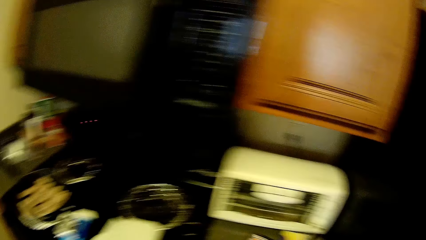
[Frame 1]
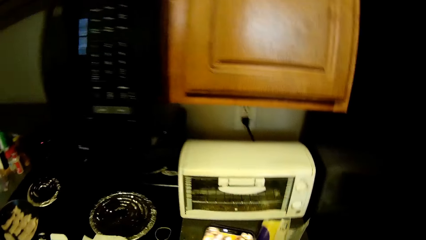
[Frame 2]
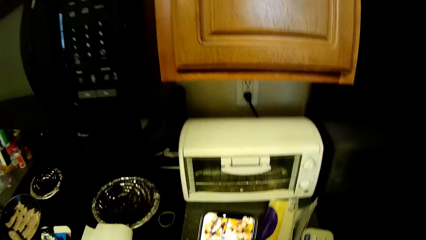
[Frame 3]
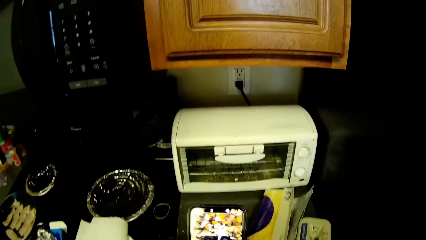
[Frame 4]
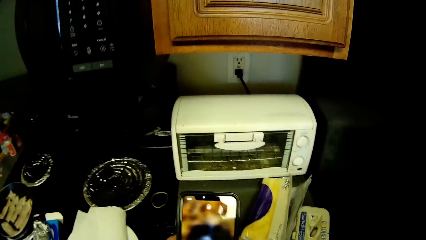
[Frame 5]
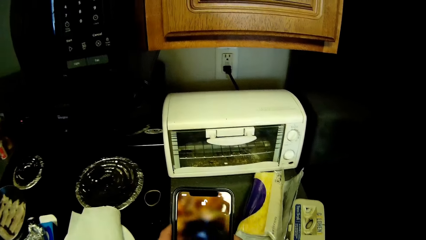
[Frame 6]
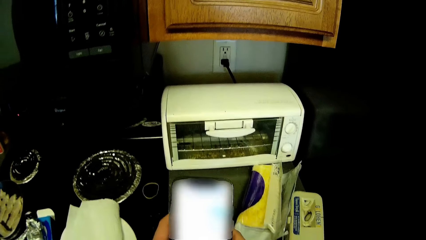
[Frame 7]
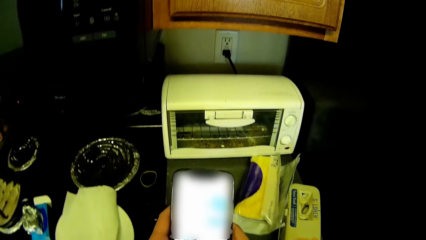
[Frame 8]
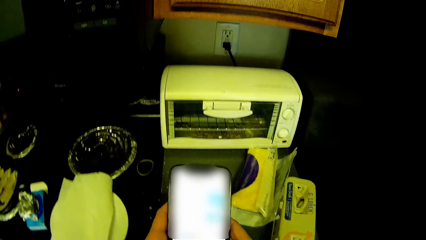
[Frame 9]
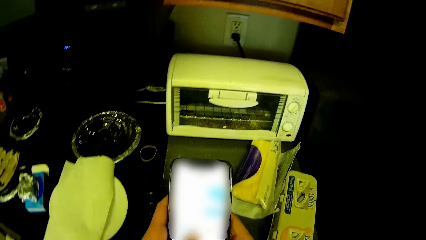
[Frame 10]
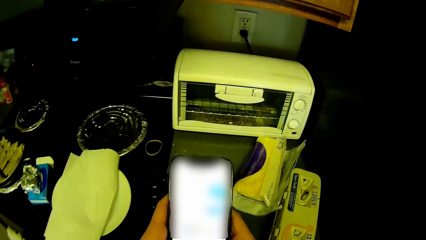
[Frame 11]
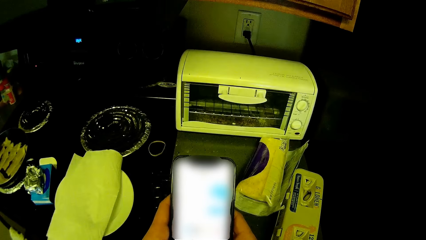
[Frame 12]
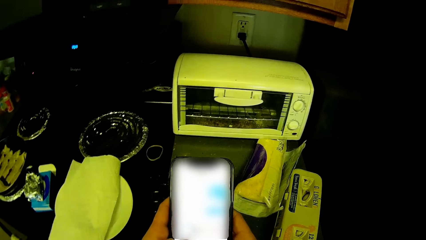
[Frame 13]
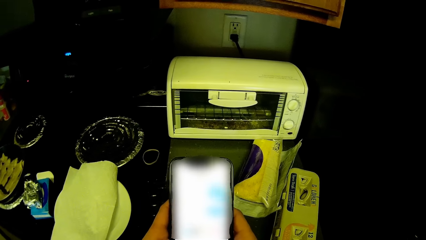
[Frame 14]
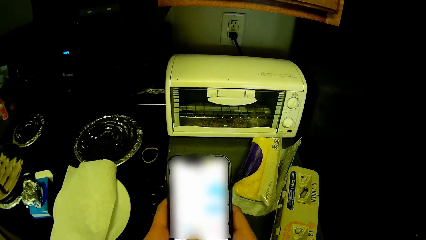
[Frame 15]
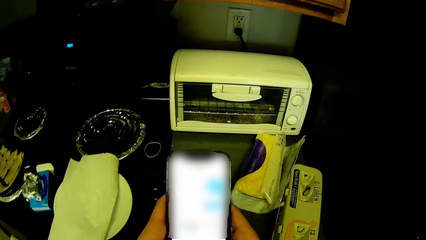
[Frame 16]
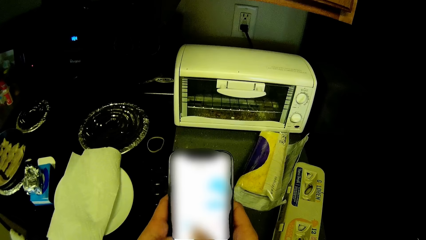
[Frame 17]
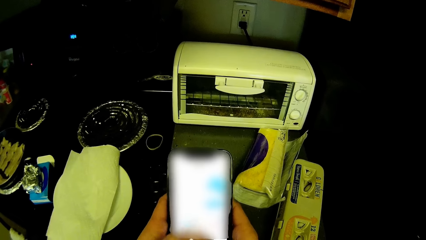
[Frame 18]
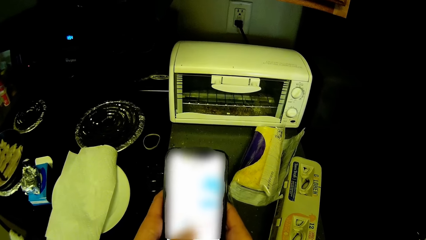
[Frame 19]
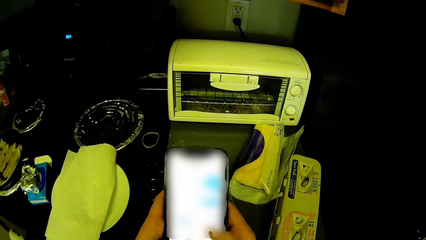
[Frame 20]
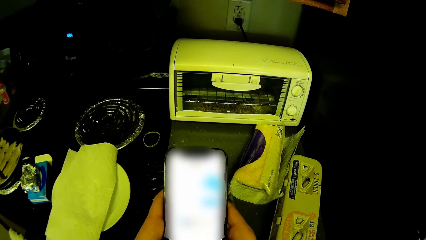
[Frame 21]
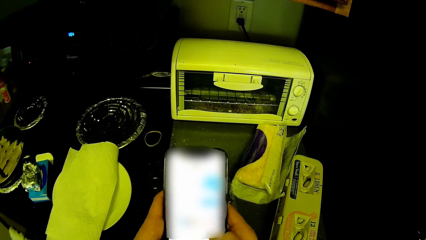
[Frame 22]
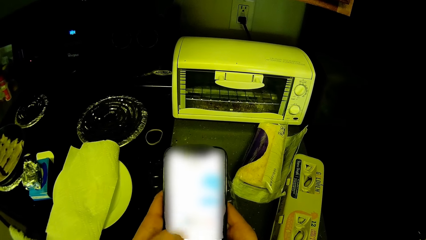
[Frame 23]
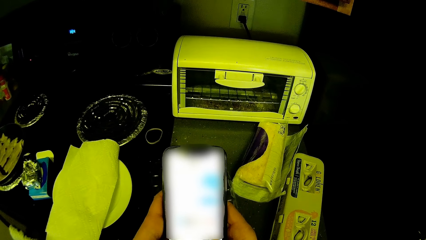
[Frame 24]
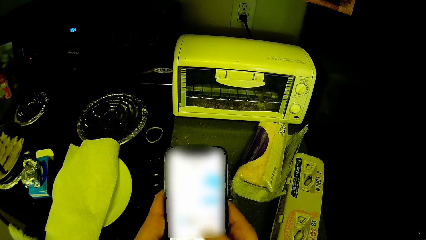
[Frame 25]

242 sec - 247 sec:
The camera wearer holds the mobile phone with both hands and uses the phone.

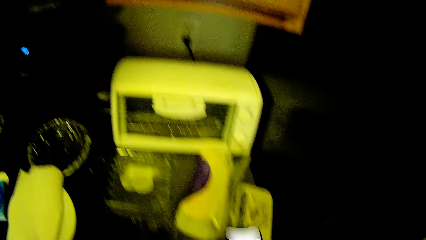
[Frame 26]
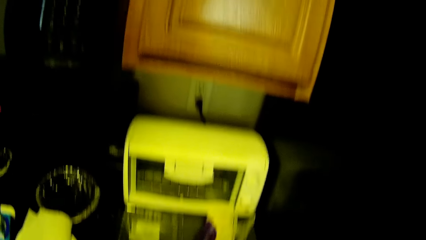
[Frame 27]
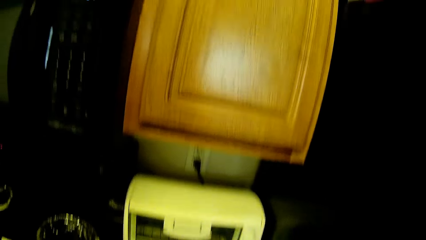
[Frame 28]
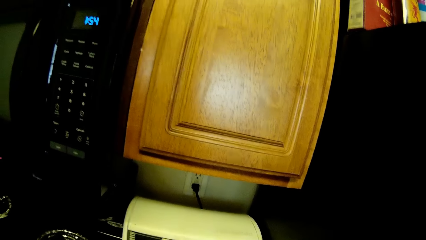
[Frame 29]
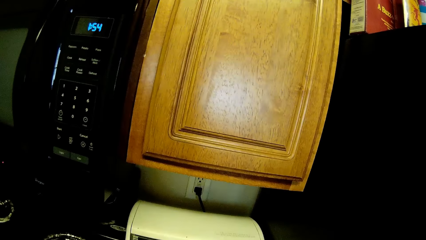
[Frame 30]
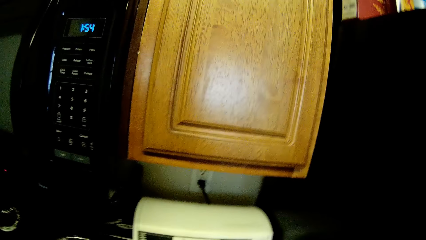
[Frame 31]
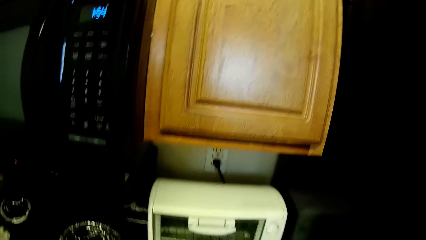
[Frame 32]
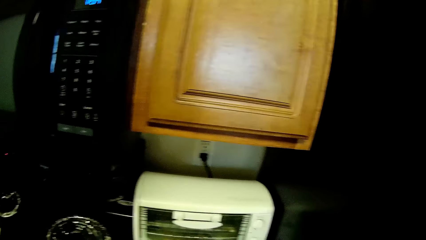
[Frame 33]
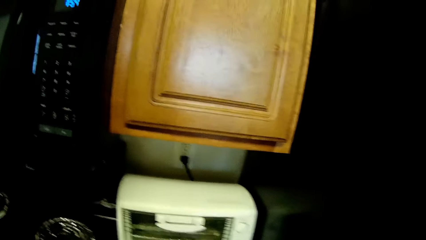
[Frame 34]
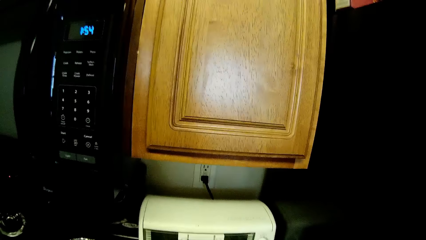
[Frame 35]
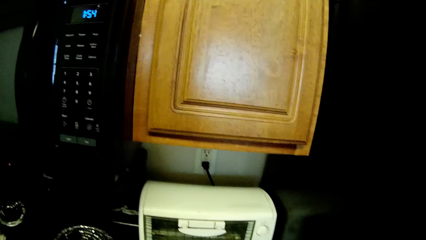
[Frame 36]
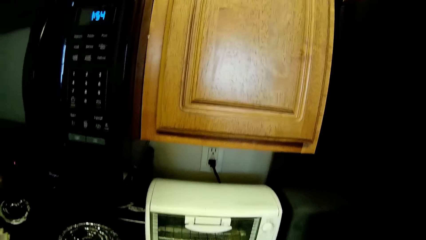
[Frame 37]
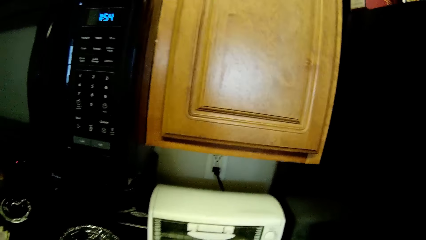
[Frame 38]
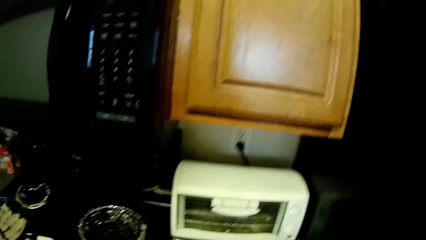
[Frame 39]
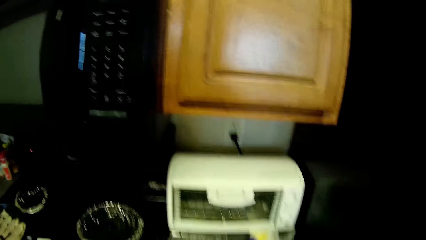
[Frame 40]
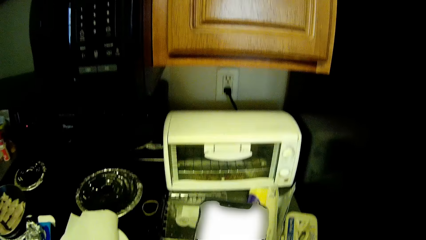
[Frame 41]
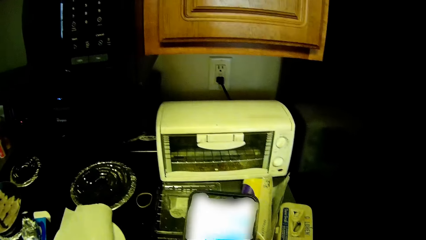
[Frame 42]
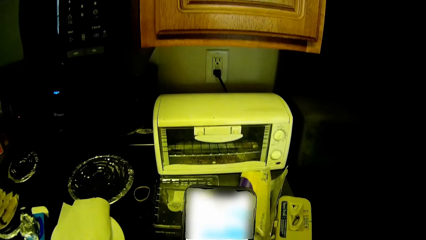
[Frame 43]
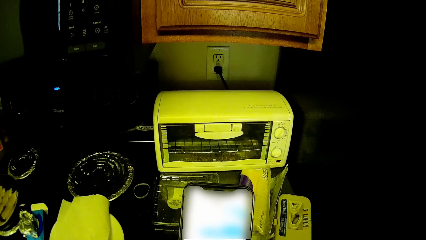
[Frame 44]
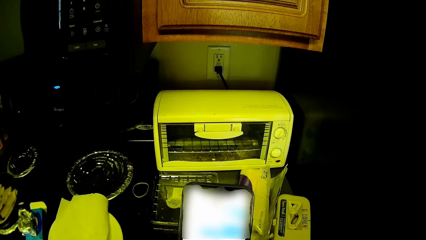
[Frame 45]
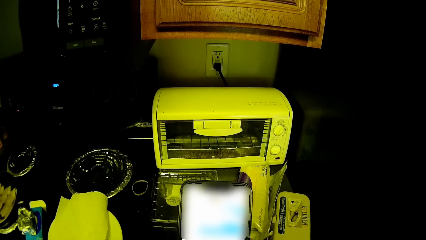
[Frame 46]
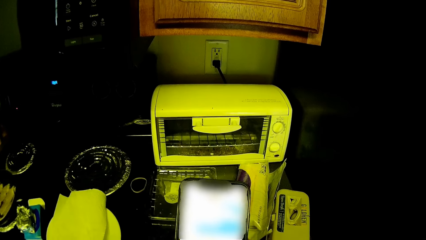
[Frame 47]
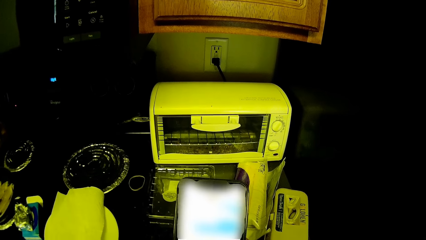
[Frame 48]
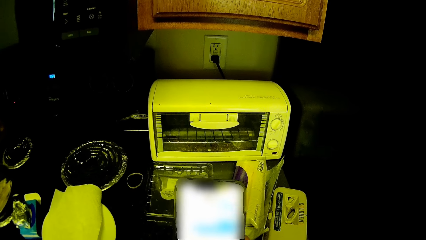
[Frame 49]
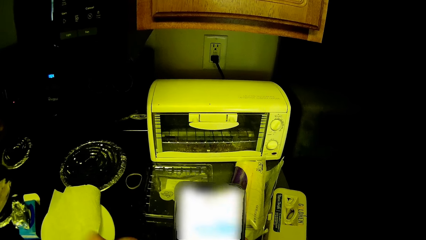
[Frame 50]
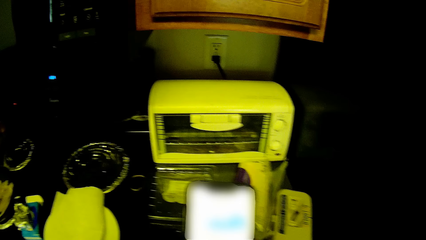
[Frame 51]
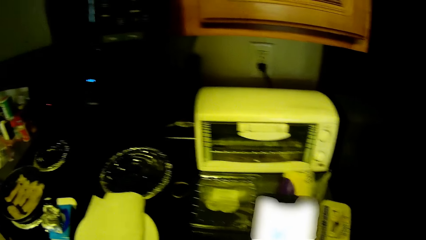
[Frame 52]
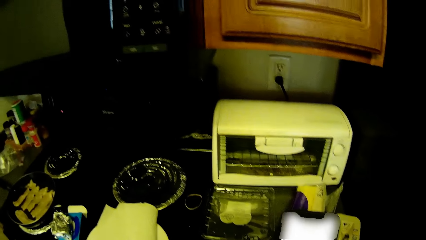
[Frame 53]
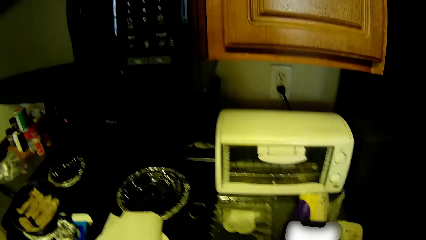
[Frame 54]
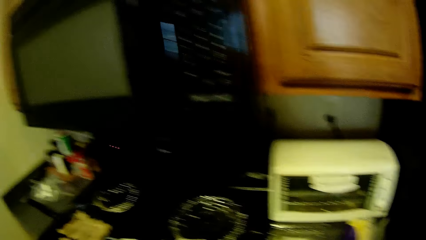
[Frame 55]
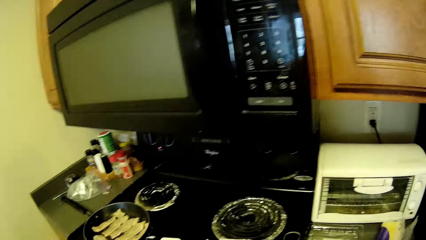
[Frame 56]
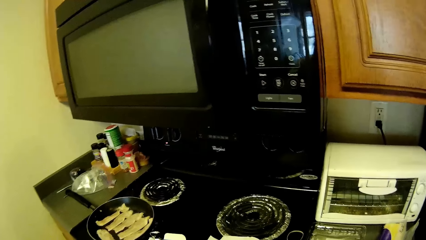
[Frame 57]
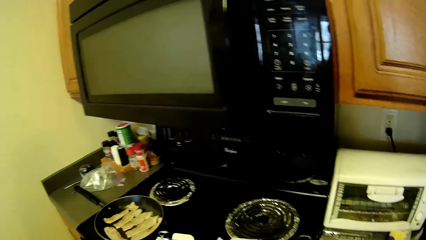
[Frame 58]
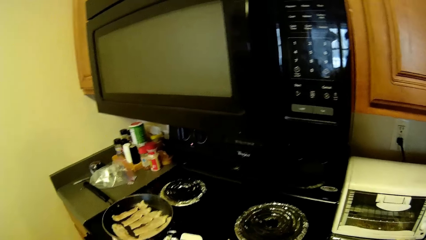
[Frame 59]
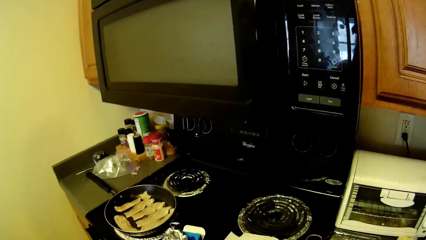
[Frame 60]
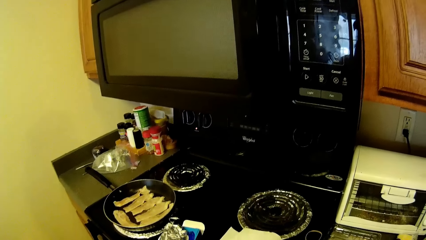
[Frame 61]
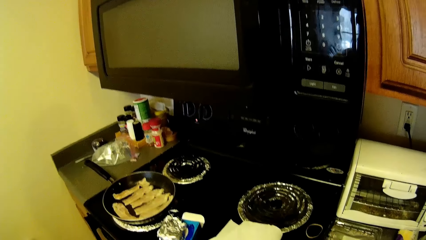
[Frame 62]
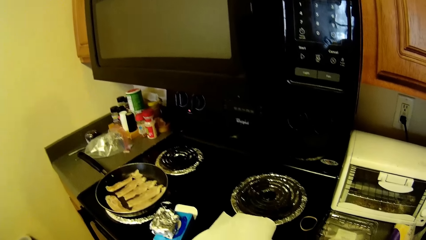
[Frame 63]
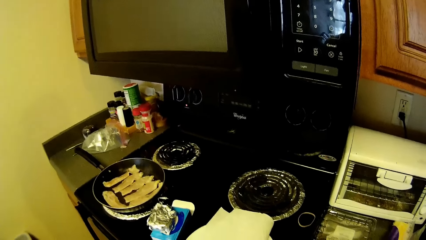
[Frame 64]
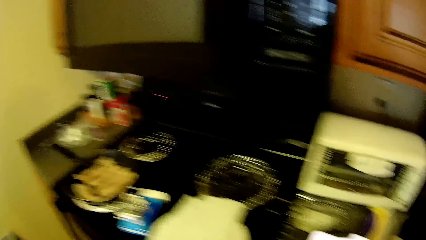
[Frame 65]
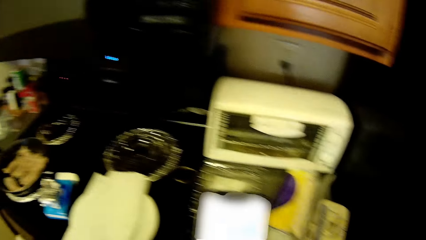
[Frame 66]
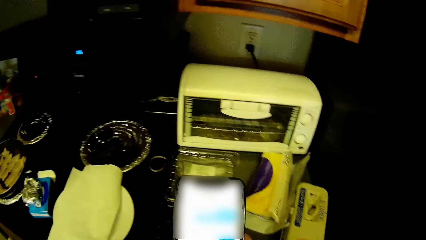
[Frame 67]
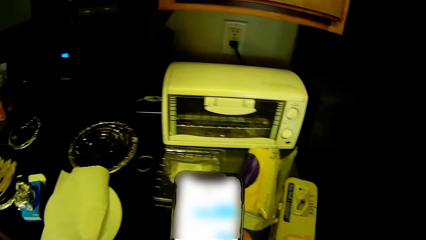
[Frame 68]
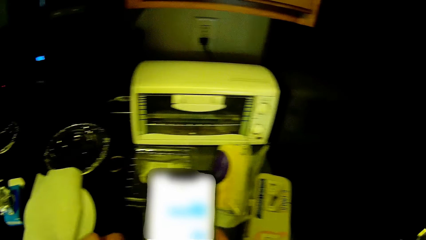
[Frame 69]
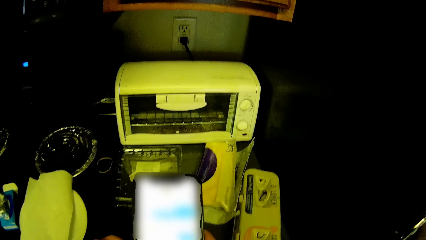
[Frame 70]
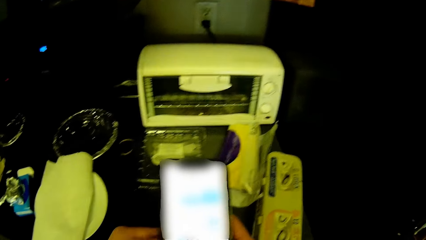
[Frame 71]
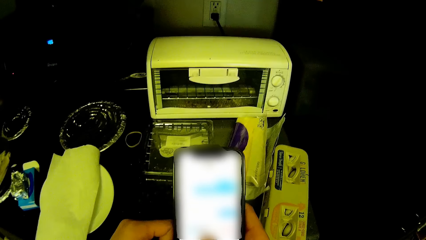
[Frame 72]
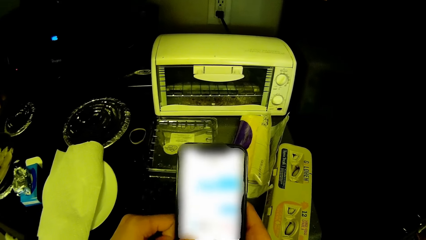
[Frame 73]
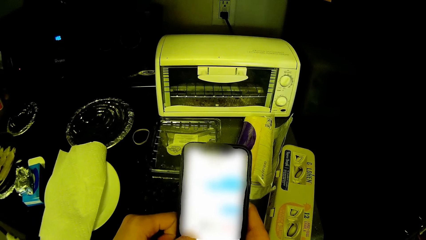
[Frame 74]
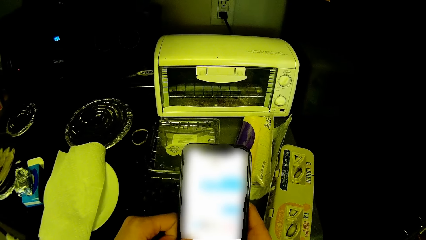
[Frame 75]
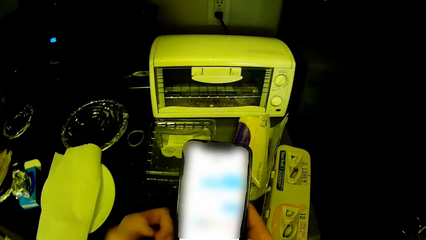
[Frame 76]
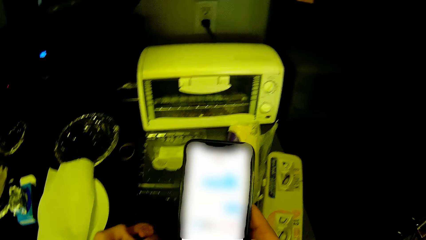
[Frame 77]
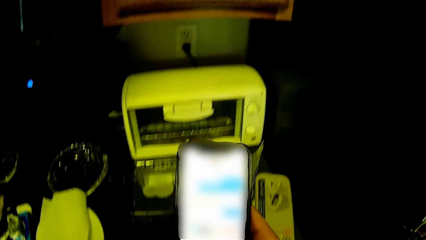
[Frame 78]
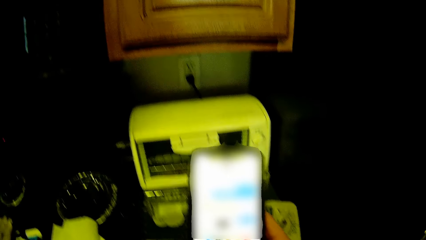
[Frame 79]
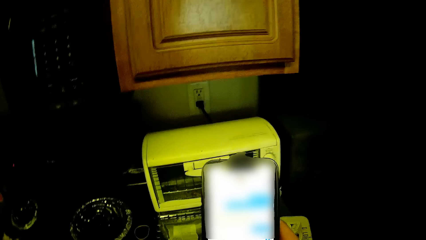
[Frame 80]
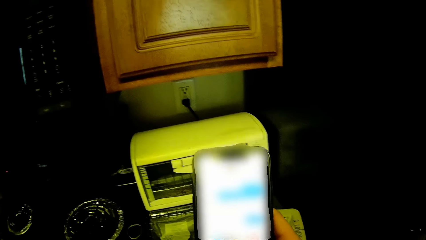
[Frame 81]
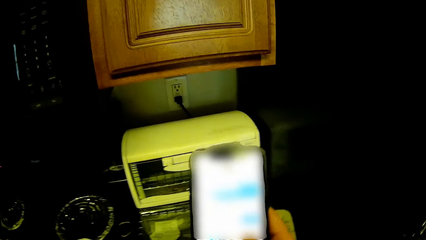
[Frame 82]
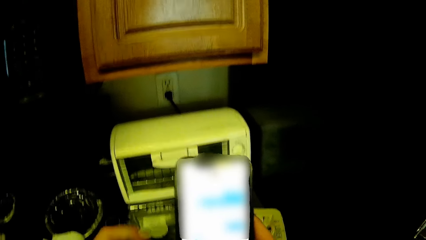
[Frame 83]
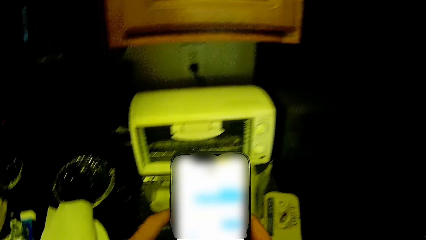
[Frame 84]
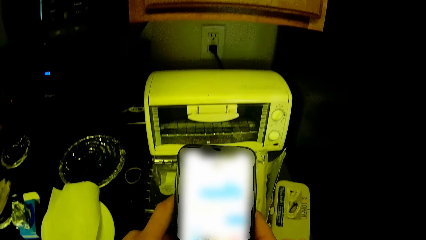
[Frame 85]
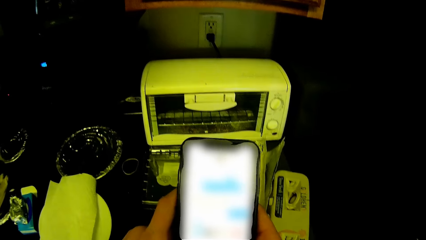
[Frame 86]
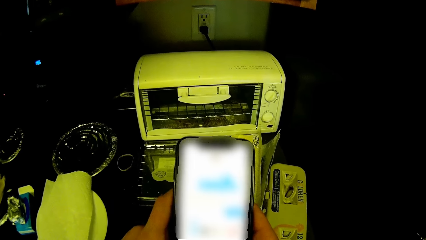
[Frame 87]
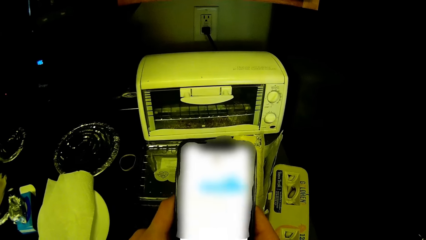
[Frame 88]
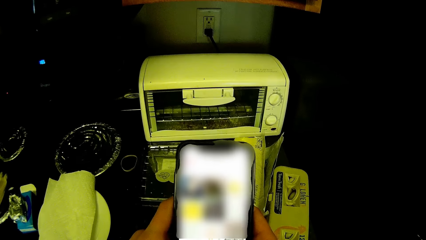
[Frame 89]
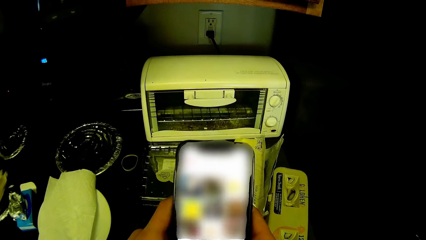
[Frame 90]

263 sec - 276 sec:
The camera wearer looks around the house. She holds the mobile phone with both hands and uses the phone. She looks around the house. She removes her left hand from the mobile phone. She uses the phone. She raises the phone up a bit with her right hand. She holds the mobile phone with both hands.
